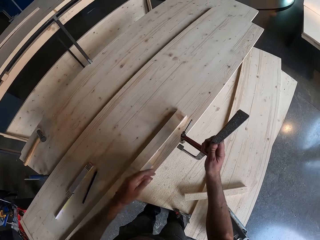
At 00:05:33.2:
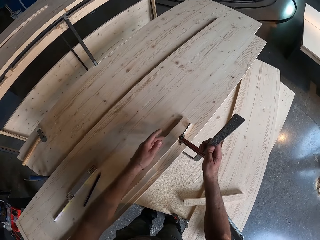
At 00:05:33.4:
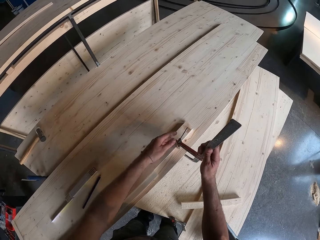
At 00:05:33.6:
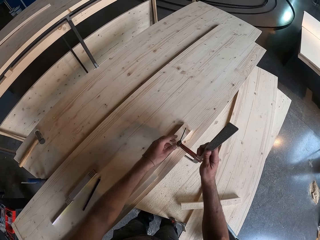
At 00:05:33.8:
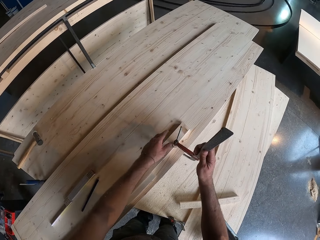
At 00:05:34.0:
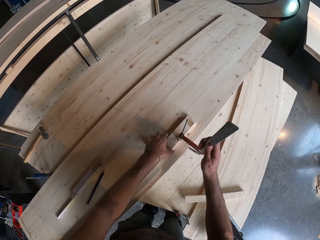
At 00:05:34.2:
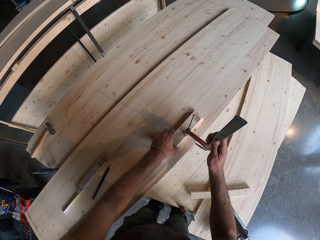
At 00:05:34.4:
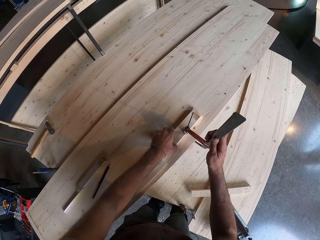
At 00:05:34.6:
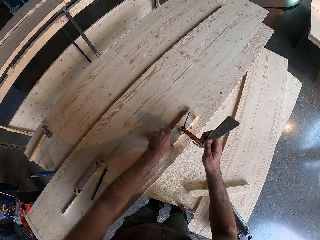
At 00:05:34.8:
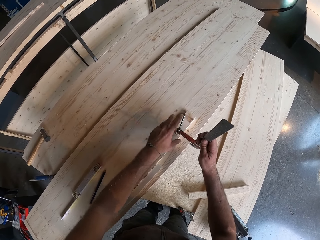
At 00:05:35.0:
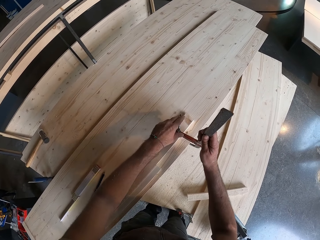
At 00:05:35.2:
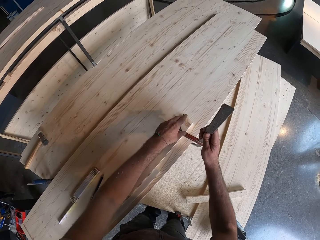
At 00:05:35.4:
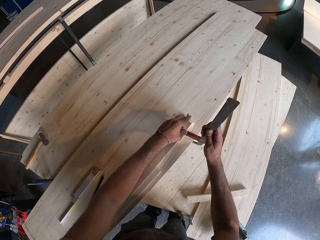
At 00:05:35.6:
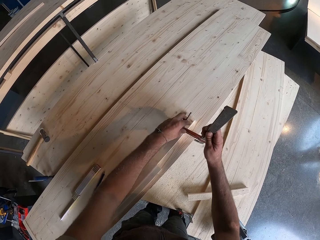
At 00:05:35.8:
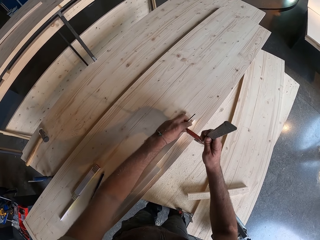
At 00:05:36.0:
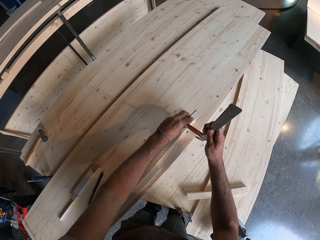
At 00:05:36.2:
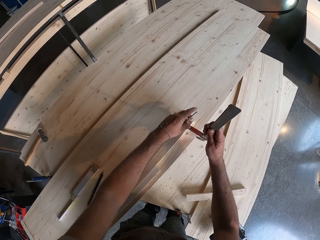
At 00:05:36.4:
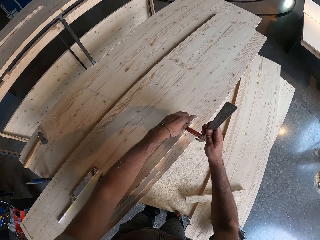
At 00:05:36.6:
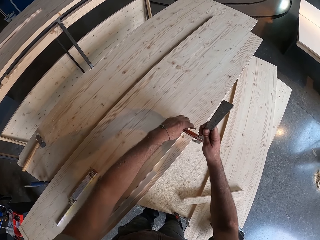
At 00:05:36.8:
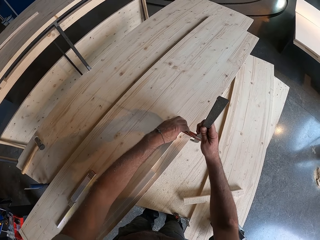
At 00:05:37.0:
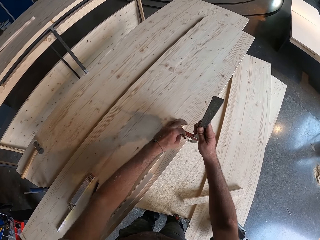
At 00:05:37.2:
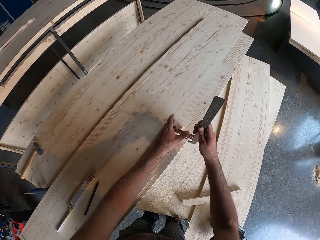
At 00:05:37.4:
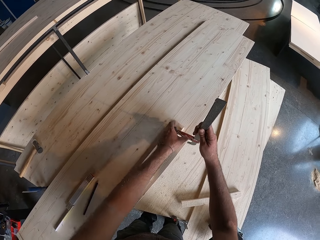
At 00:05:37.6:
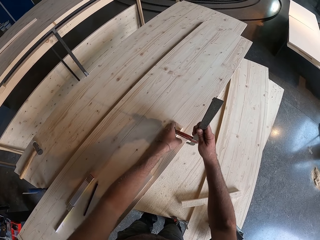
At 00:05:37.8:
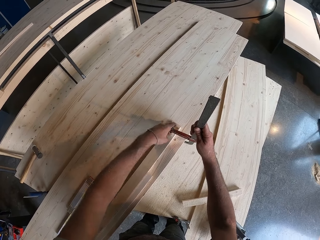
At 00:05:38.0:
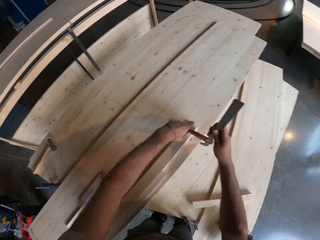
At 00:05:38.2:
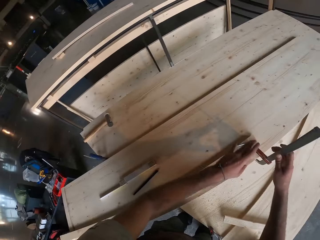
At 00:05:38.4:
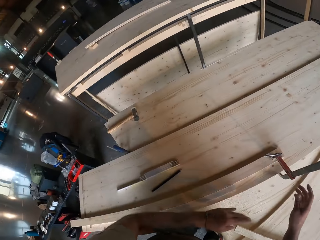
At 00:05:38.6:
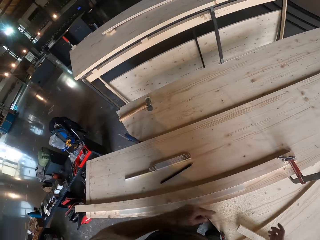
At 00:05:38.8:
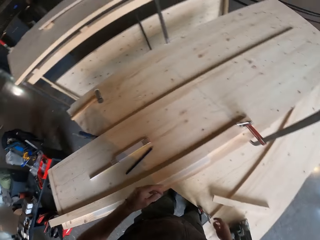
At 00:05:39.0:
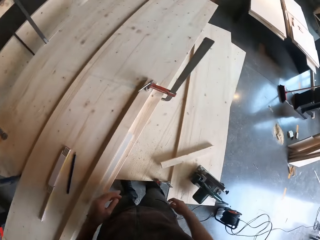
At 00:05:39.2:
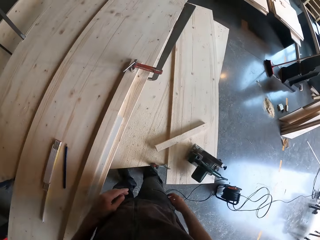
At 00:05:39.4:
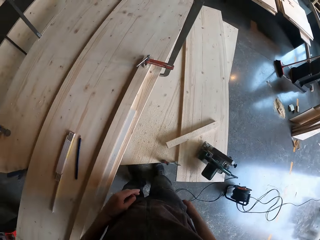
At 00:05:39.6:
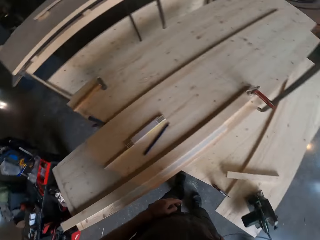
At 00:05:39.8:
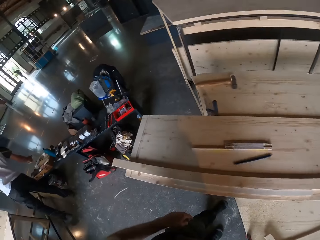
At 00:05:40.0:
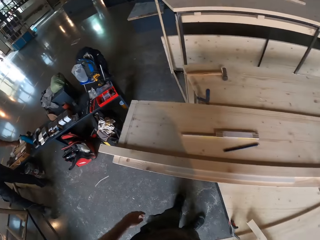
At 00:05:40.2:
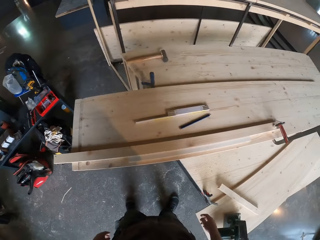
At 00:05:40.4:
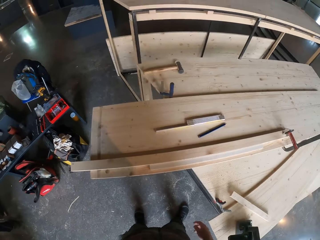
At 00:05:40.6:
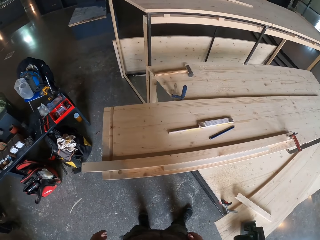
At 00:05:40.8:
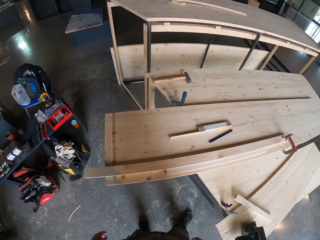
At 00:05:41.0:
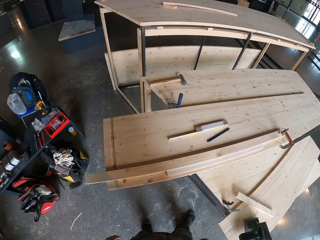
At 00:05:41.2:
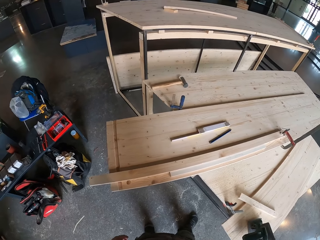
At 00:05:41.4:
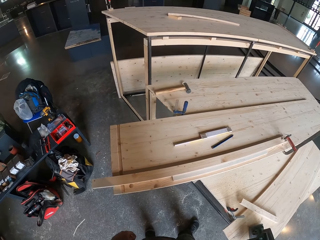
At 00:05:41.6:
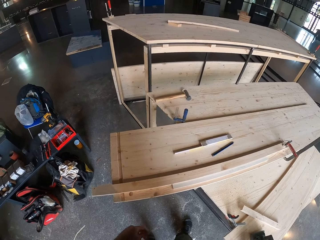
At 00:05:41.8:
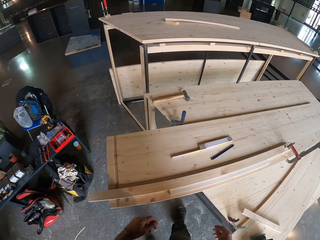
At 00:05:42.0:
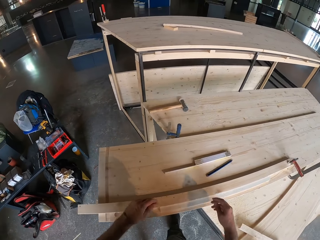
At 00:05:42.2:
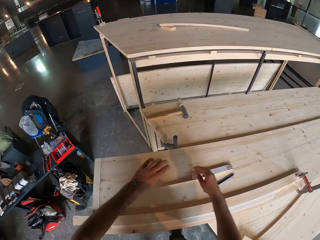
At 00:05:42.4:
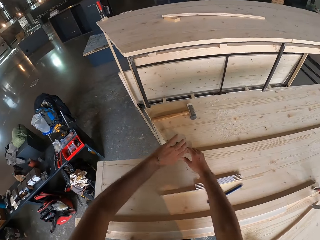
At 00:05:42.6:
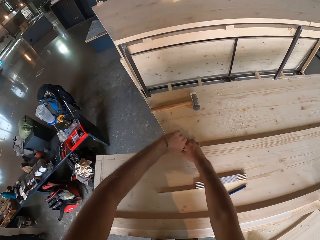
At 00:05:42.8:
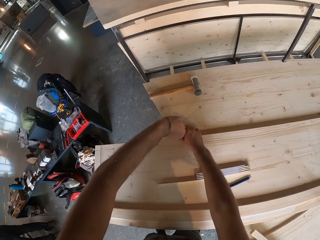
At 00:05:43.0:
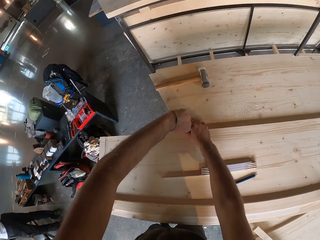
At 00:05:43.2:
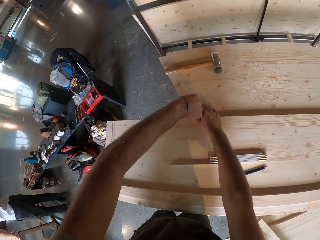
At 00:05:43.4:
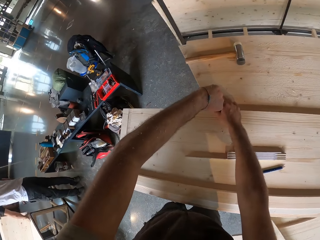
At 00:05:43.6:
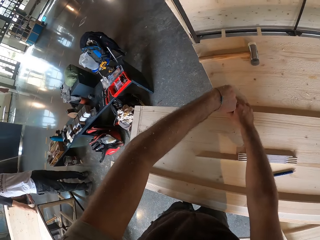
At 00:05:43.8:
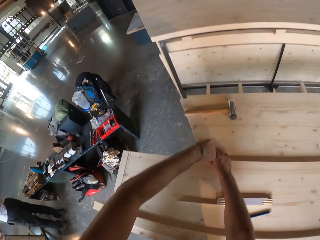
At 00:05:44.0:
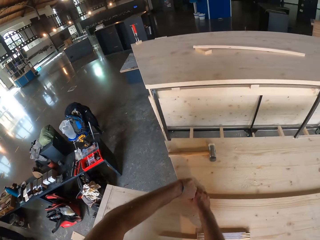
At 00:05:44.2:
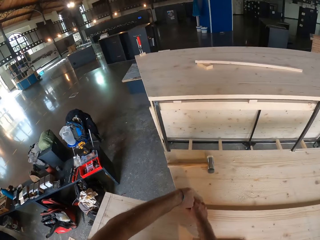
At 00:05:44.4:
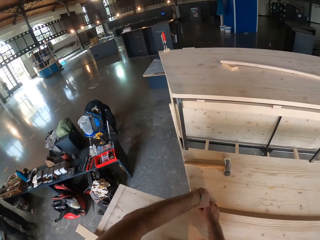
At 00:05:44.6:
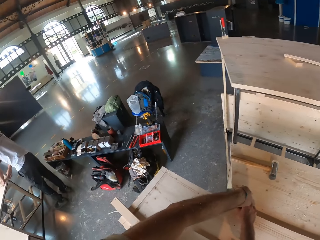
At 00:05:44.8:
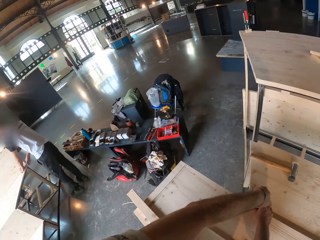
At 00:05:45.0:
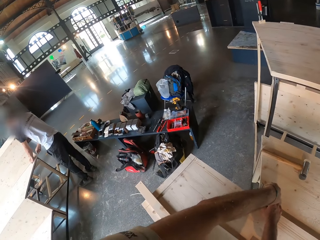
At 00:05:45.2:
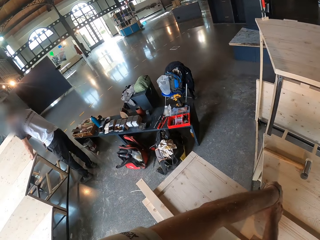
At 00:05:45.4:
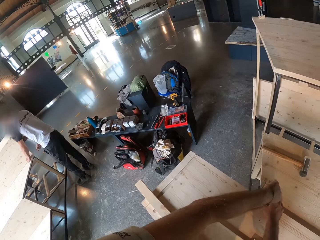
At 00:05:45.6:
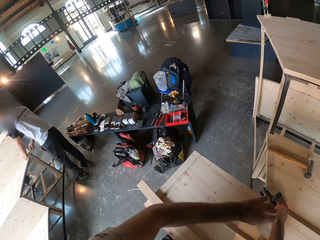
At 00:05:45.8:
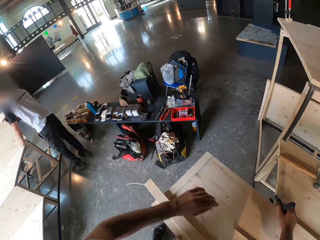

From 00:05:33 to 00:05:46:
The camera wearer clamps the wood on the bench with the clamp with both hands. He unhands the clamp. He stands. He tightens the clamp from the bench with both hands.

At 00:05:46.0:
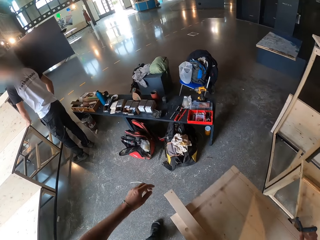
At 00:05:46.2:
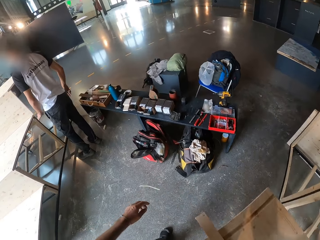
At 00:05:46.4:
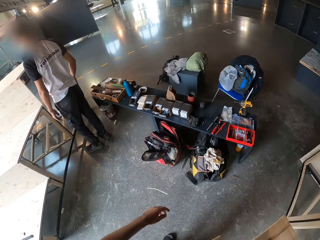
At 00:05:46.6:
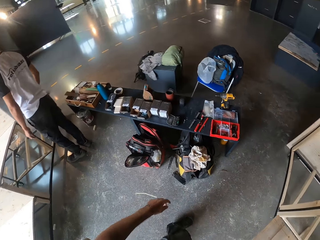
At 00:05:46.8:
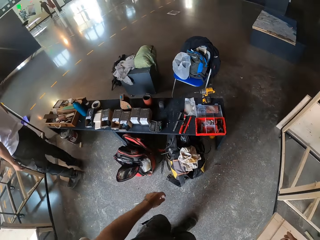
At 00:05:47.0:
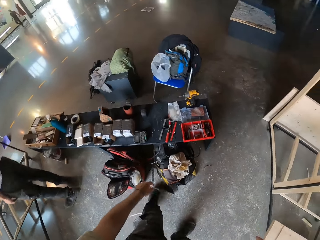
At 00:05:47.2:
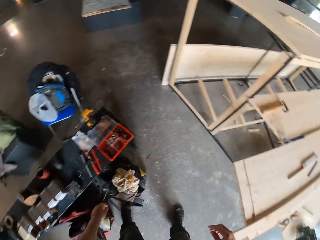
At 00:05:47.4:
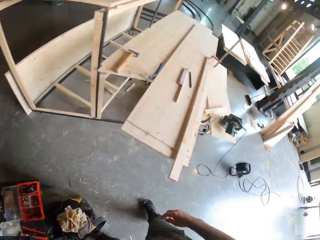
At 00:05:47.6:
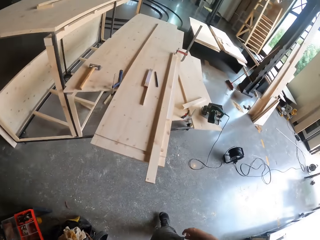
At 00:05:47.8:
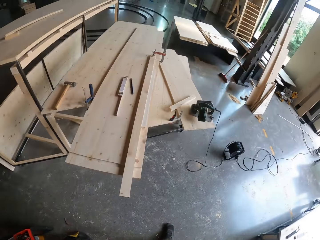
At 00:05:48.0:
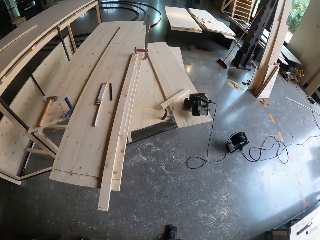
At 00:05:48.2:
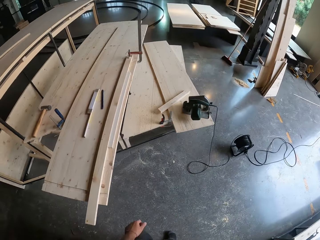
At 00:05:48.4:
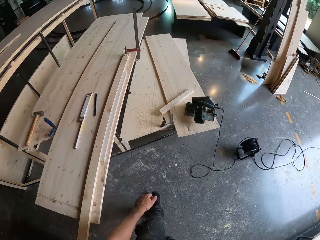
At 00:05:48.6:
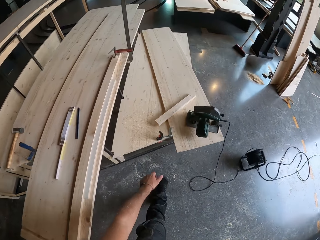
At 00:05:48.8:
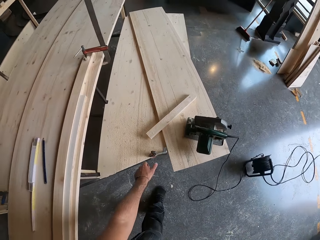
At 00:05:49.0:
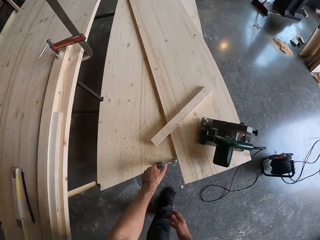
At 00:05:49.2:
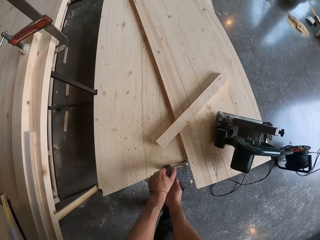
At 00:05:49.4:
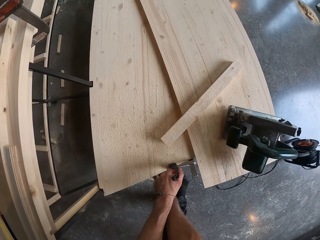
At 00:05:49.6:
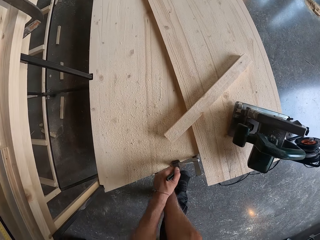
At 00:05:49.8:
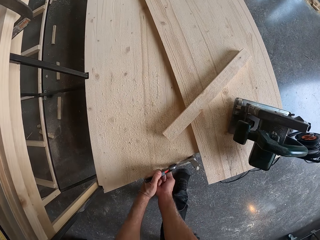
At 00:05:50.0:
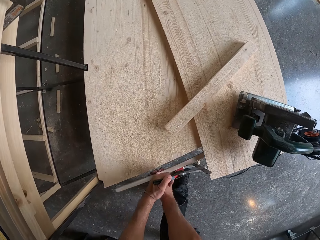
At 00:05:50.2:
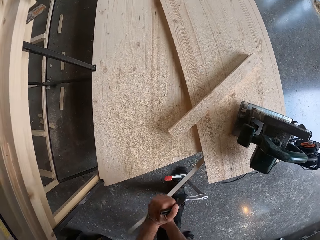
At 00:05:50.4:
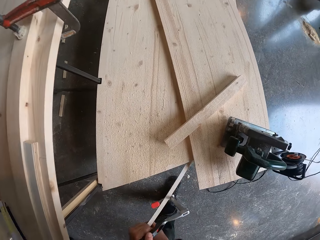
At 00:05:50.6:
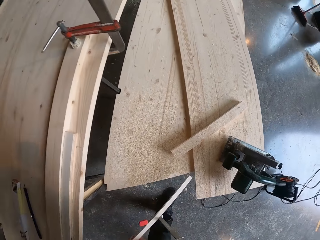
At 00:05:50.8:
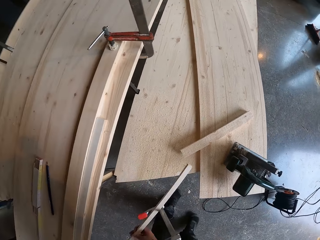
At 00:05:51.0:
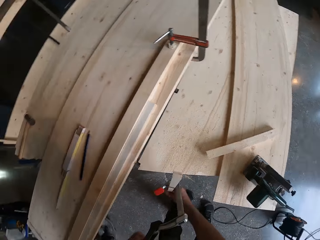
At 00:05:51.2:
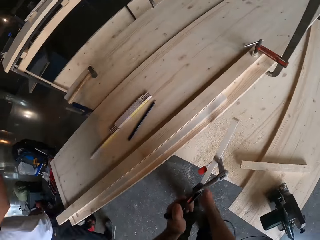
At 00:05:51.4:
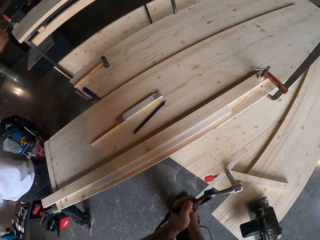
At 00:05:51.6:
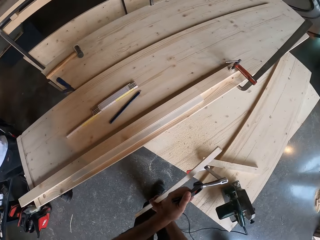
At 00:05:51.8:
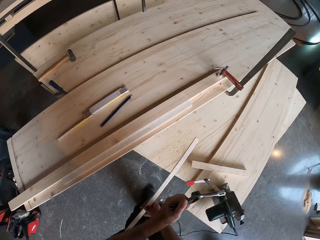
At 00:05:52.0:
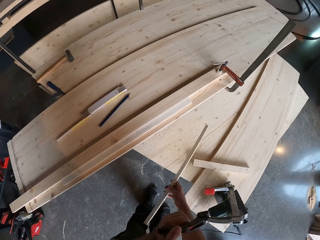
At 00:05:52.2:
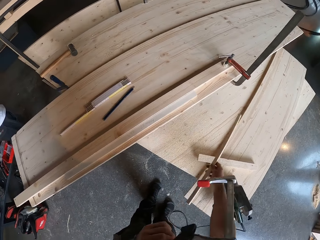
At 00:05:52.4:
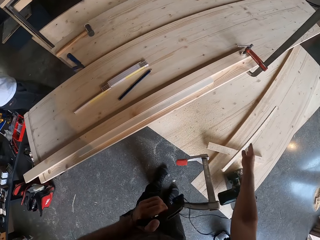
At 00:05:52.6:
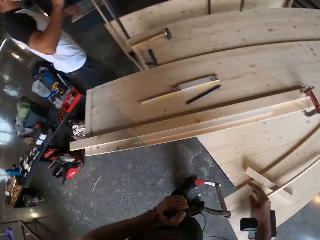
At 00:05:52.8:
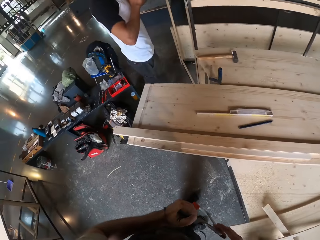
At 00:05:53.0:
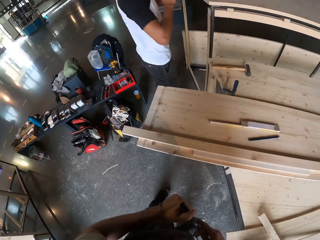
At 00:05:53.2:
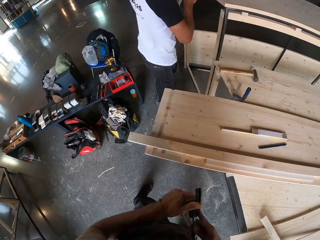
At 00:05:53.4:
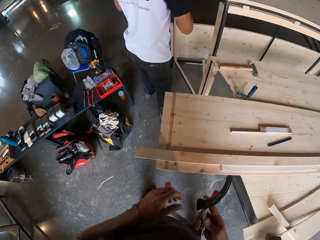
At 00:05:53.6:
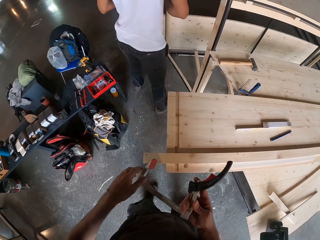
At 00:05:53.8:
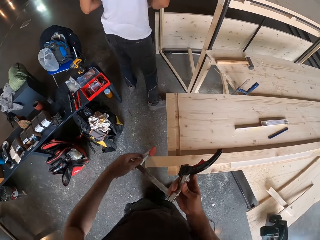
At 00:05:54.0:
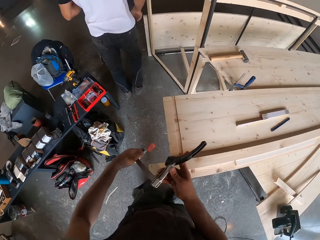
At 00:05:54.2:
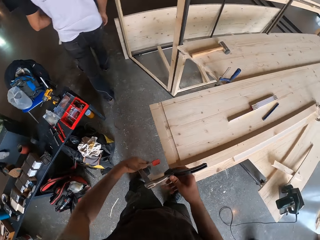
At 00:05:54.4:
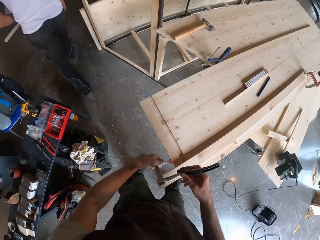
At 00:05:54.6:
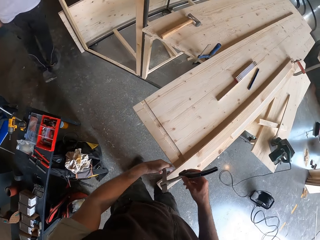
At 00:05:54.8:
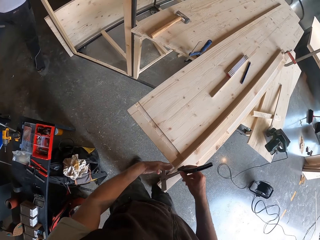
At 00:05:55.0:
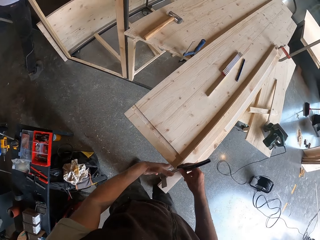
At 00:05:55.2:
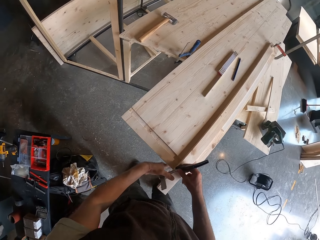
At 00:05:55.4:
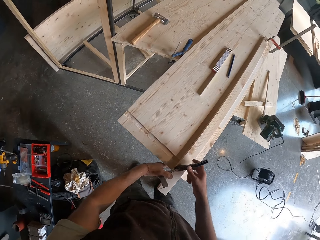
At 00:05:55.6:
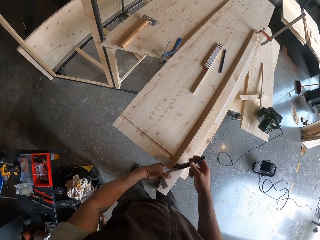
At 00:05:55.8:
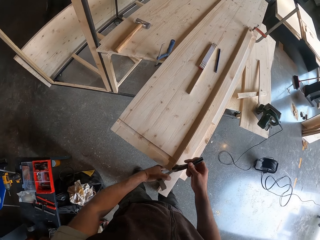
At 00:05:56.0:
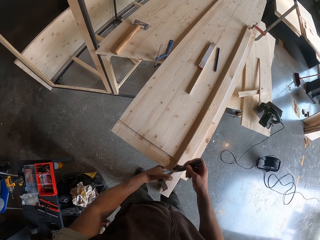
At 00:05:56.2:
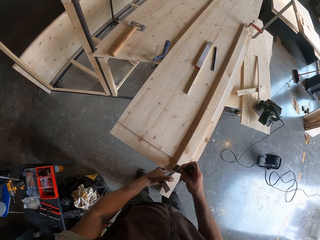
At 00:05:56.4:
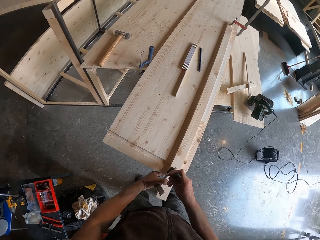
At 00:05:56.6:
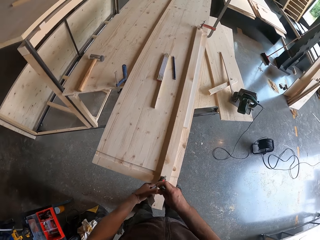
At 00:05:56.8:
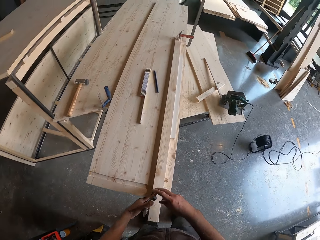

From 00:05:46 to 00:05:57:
The camera wearer walks. He unclamps a clamp from the bench with his left hand. He holds a wood with his right hand. He drops the wood on the bench with his right hand. He holds the clamp. He clamps the wood on the bench with the clamp with both hands.
